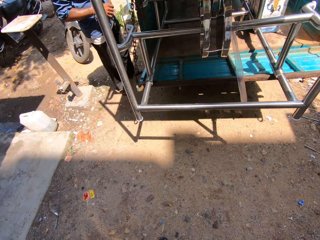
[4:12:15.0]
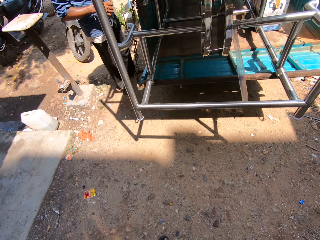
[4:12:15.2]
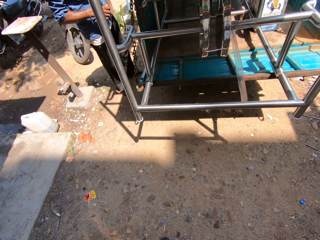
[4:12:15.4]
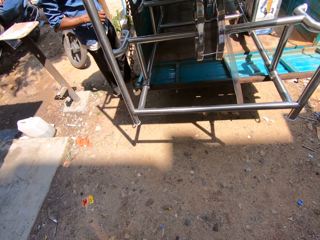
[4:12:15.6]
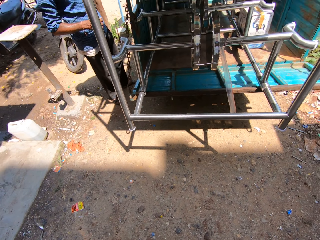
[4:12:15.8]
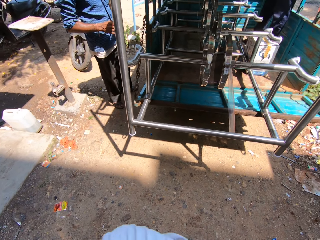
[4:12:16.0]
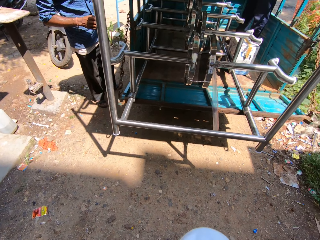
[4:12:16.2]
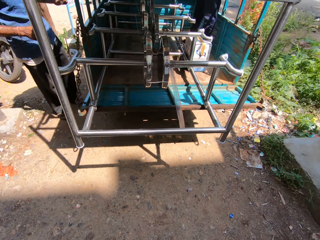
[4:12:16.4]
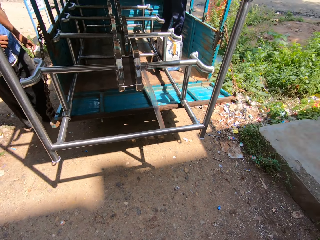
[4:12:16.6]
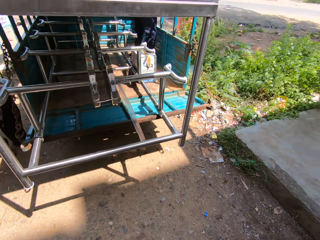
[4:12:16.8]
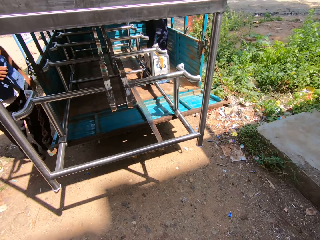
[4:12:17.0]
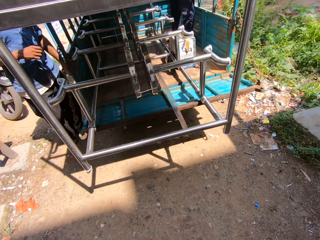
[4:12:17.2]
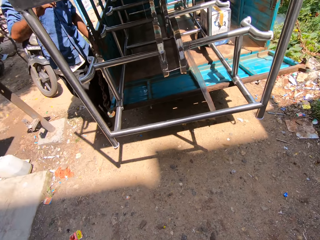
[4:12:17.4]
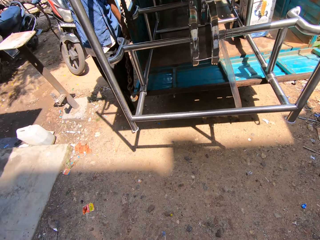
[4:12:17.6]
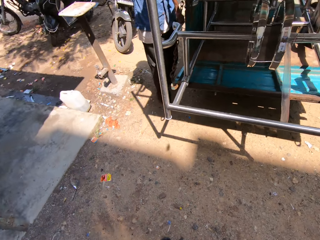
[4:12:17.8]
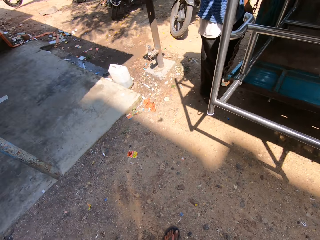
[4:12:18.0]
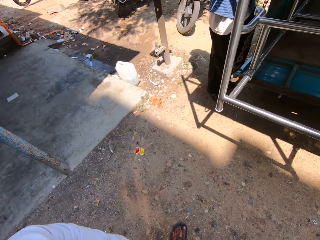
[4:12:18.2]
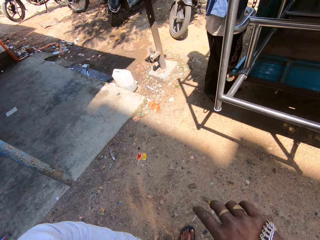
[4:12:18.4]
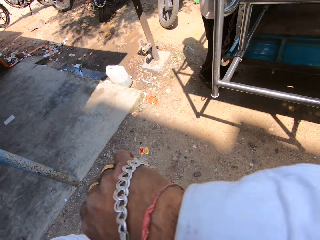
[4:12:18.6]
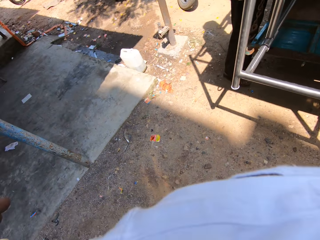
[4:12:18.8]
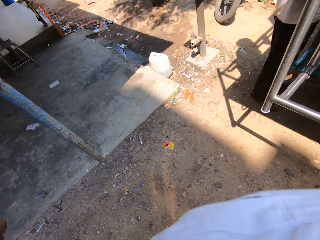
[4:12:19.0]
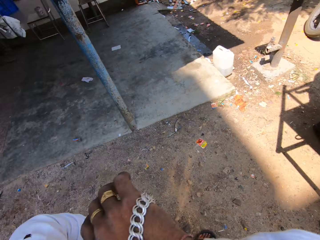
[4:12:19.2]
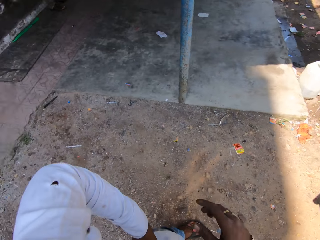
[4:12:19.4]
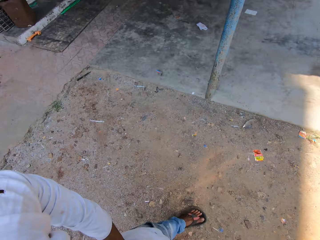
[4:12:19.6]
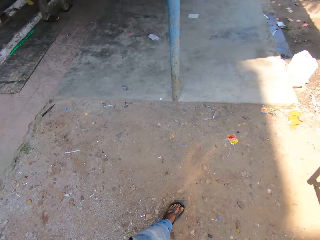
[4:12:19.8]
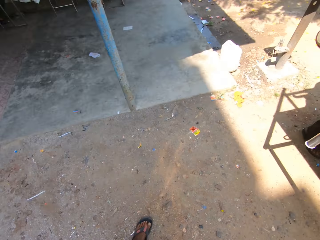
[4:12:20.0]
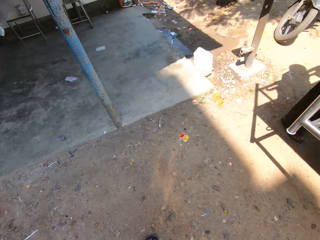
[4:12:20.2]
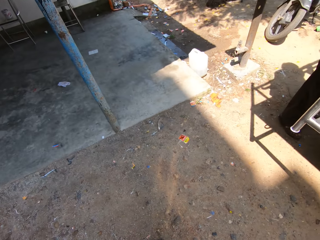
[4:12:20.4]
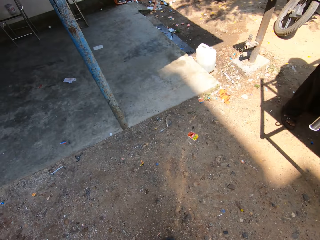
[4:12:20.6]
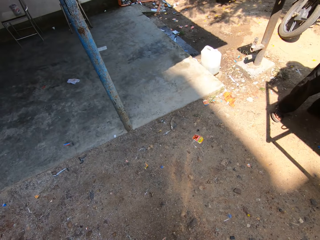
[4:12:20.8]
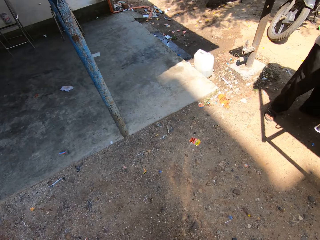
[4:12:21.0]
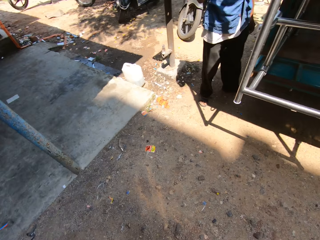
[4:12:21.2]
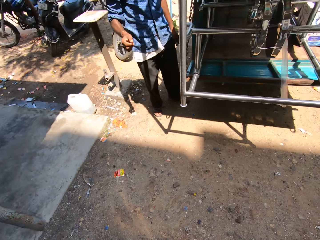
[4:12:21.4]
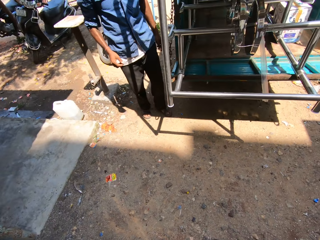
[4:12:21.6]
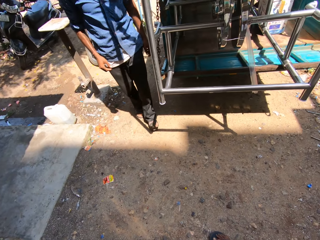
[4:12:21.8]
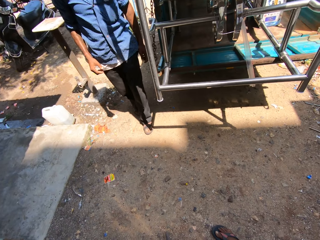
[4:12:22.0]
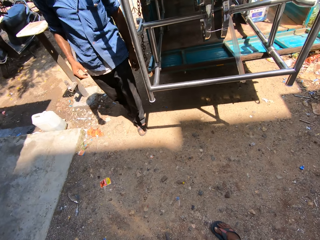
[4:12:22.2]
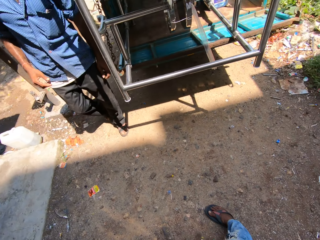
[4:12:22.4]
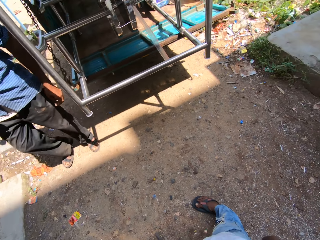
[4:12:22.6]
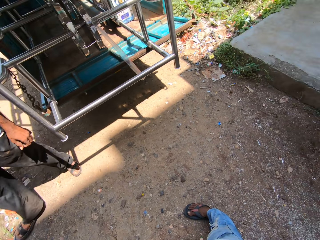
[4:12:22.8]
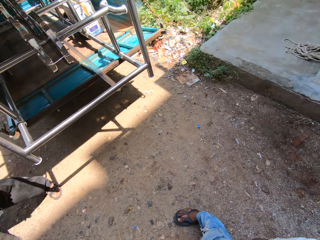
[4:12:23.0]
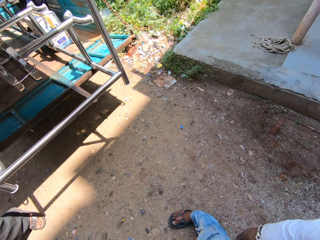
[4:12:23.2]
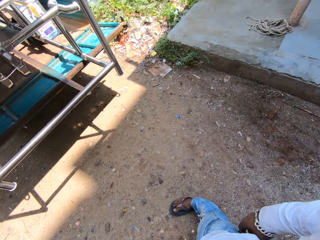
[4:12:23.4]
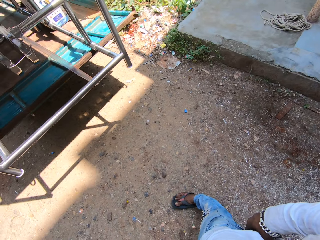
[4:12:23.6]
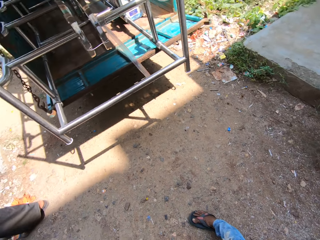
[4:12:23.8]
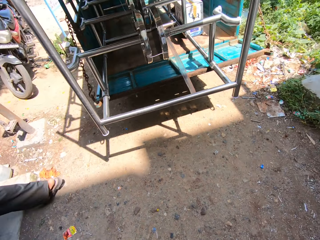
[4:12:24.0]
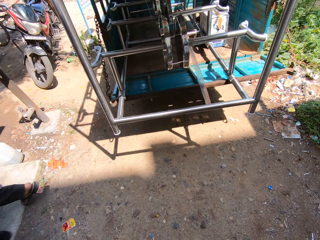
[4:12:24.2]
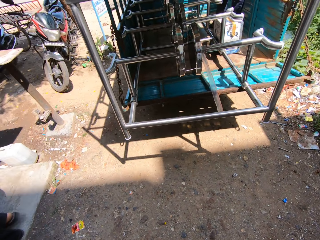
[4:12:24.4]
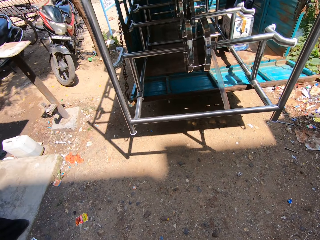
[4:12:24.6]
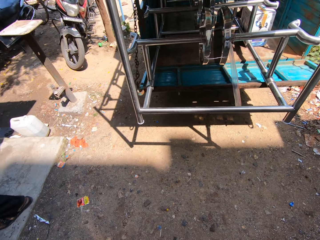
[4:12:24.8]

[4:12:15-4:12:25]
The camera wearer stares at the vehicle.

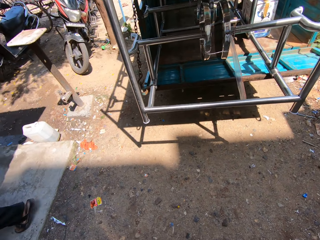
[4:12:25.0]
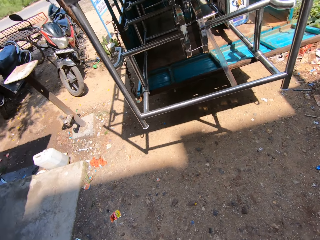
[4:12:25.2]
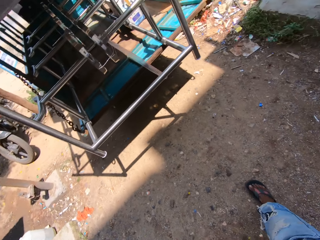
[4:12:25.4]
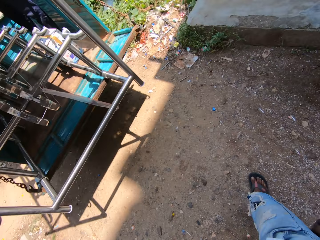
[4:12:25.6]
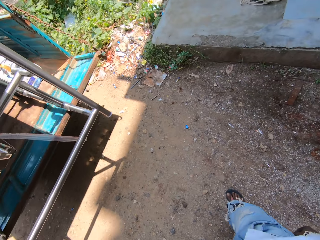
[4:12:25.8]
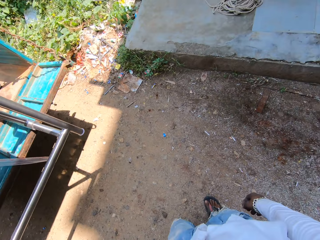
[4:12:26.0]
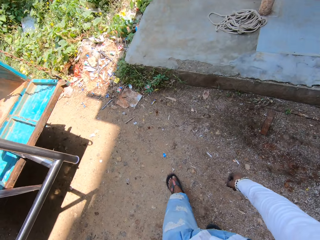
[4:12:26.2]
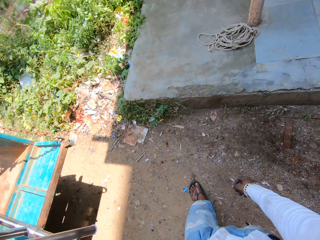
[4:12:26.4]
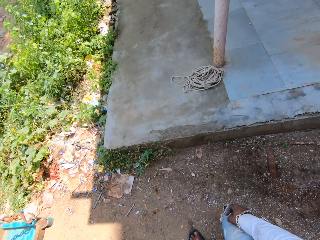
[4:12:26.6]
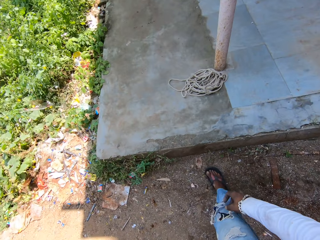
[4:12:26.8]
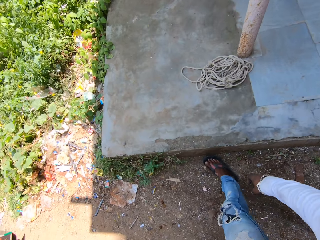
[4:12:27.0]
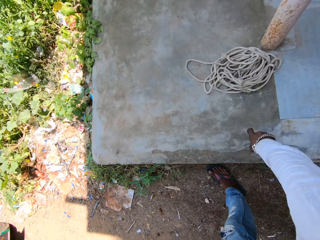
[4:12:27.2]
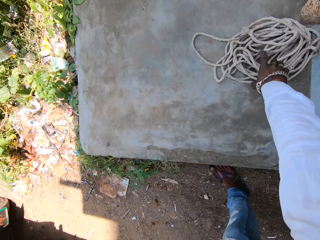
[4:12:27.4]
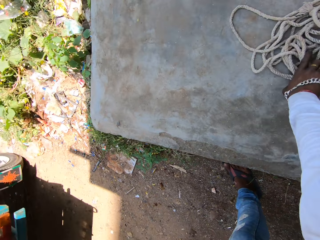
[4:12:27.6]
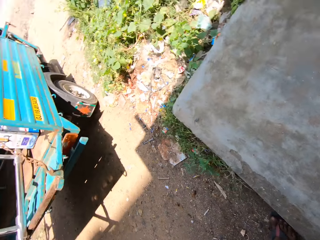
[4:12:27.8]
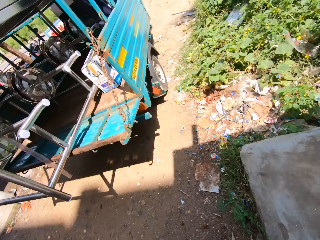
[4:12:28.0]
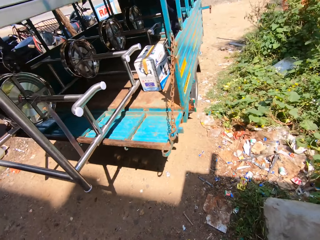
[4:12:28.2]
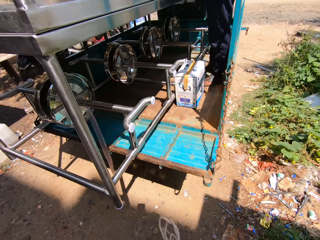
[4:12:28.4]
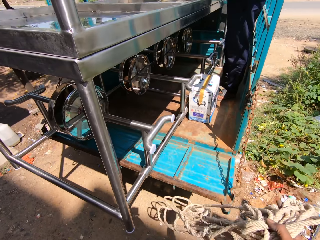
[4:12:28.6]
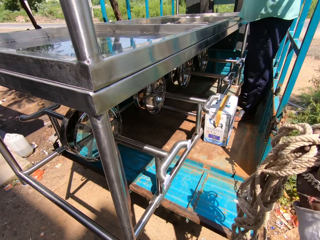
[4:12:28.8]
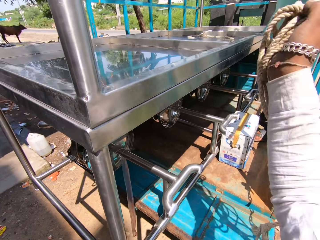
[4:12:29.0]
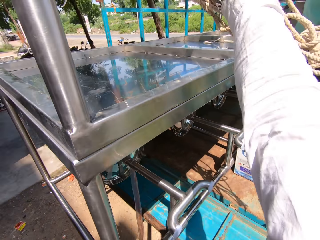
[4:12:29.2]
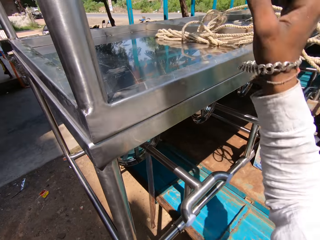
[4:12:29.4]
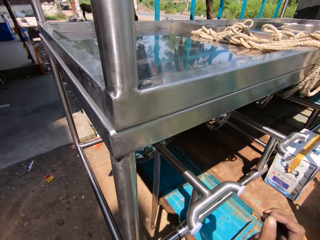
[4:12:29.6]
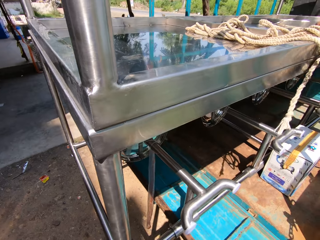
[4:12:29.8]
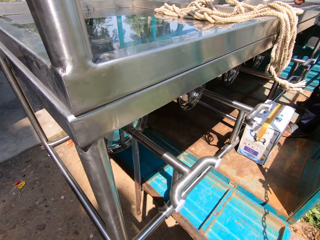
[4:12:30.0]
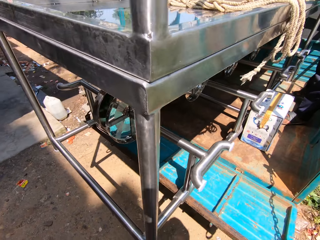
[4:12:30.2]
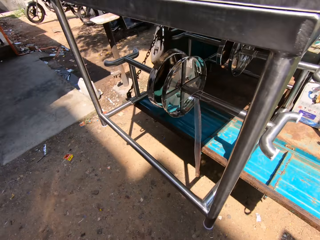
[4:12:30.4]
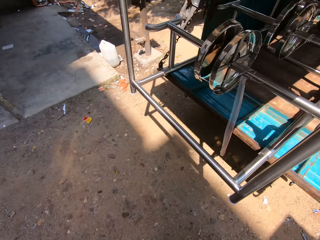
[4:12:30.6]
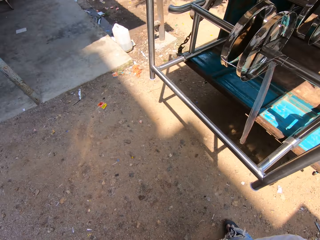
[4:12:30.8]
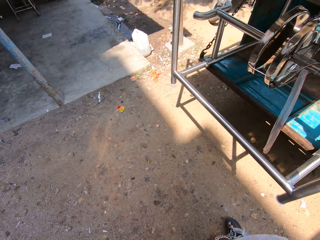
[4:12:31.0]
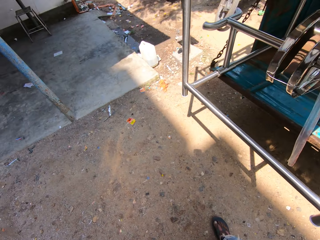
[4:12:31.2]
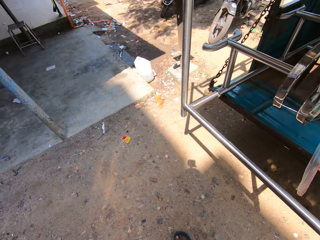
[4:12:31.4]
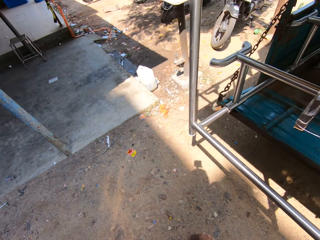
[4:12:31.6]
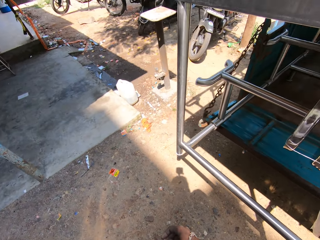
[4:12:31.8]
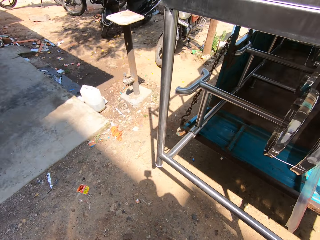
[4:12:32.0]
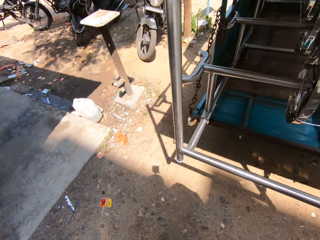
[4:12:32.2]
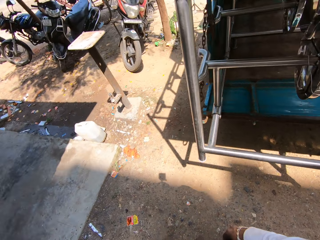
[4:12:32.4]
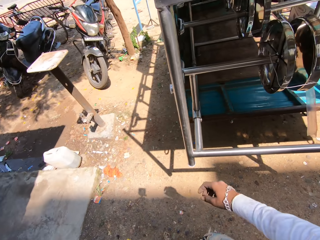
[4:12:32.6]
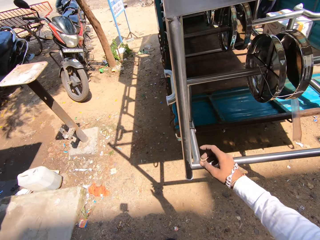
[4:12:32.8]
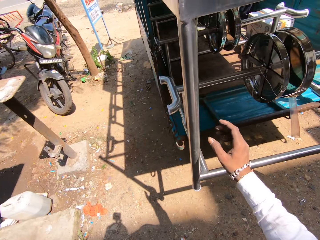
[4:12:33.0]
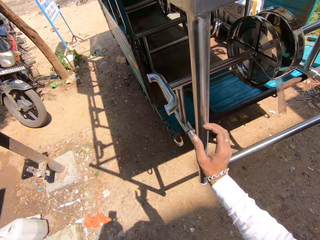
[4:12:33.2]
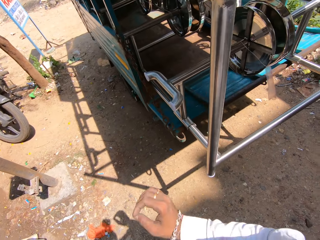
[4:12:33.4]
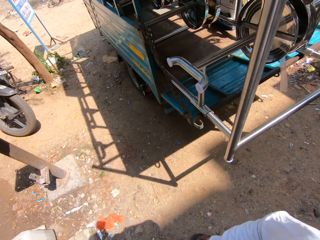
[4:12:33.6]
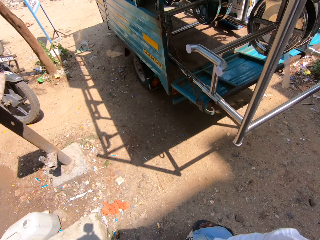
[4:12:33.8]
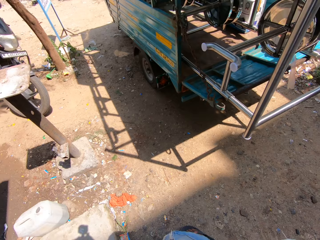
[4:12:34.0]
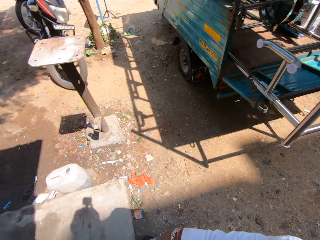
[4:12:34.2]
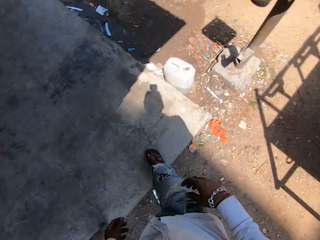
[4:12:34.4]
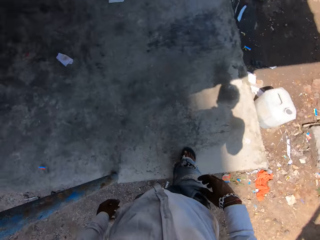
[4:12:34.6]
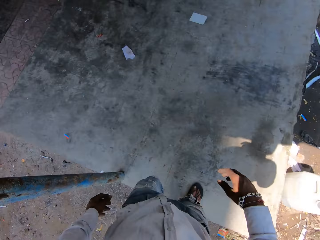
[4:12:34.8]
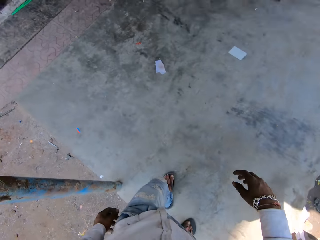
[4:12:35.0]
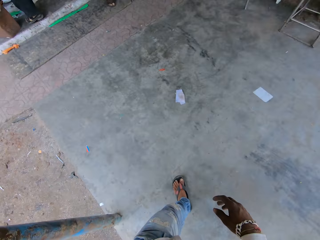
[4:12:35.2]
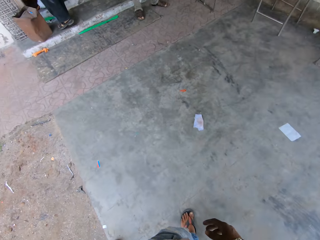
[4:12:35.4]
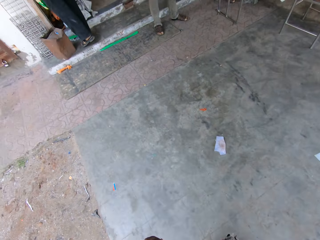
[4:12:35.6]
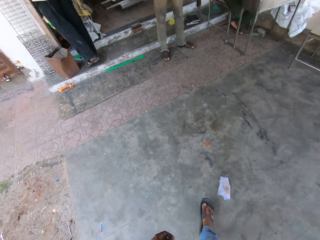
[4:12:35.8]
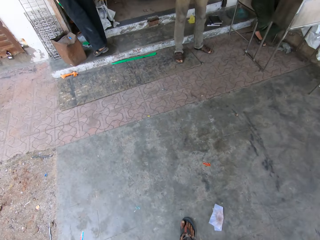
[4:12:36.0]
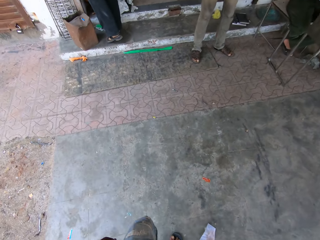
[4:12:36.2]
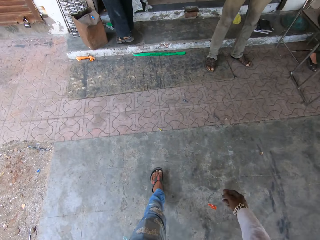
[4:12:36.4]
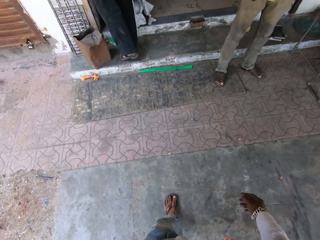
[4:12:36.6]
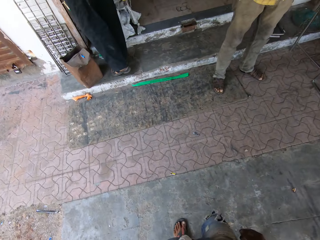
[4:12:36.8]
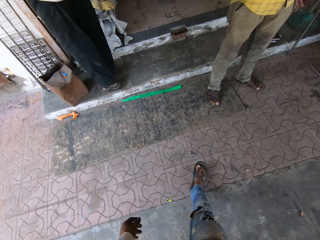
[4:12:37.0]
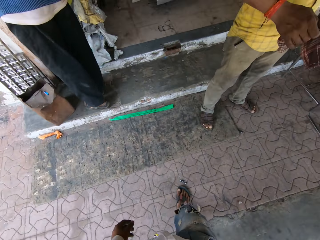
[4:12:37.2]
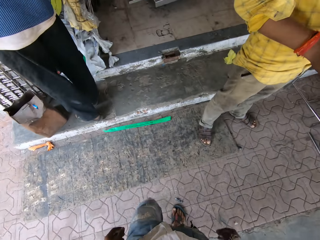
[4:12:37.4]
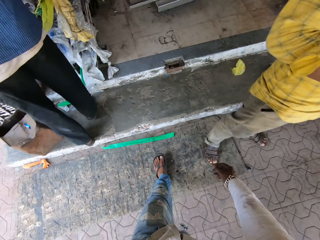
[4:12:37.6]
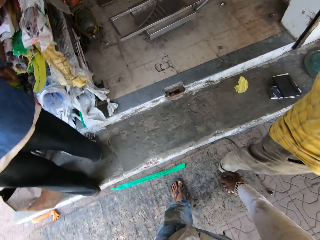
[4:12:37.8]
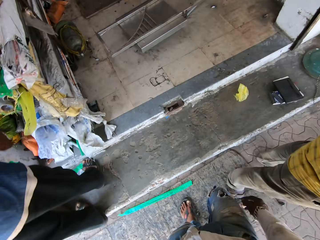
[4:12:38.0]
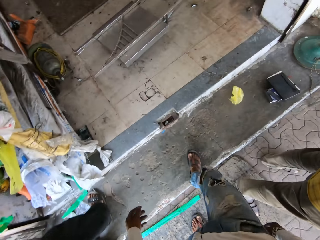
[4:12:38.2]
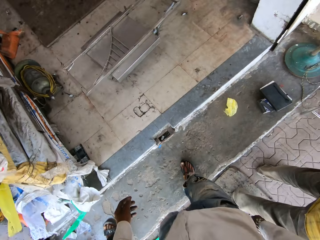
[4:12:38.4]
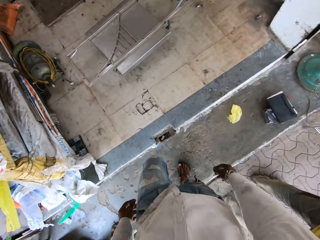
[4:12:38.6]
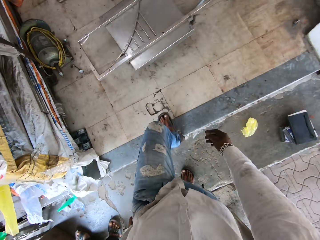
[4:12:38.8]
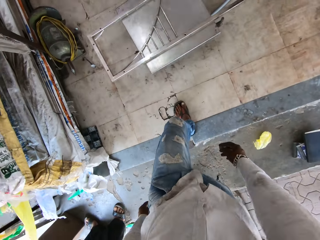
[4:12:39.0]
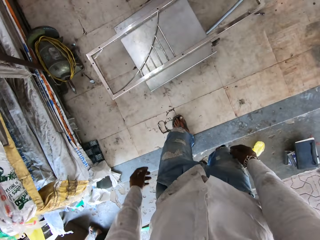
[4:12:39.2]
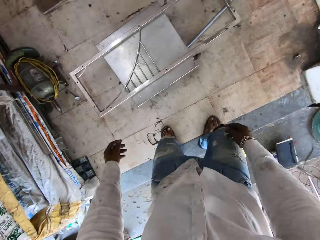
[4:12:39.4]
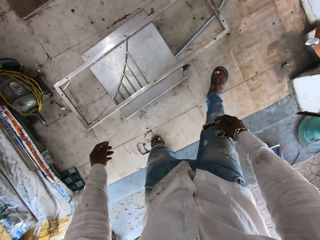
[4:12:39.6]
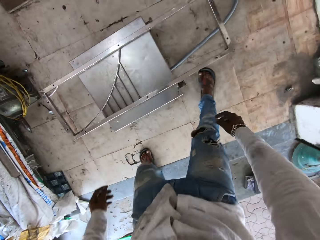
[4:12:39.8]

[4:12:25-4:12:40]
The camera wearer walks around. They pick up a rope on the ground. They place the rope on the truck. They walk around again.
